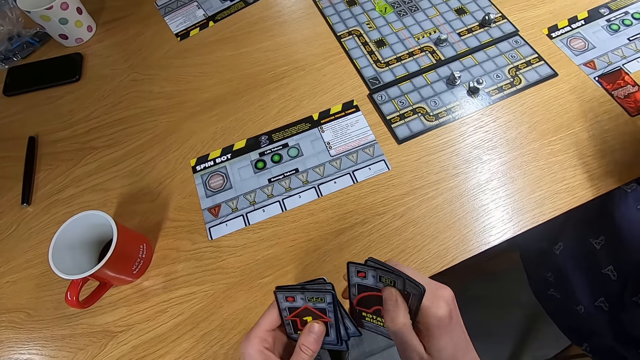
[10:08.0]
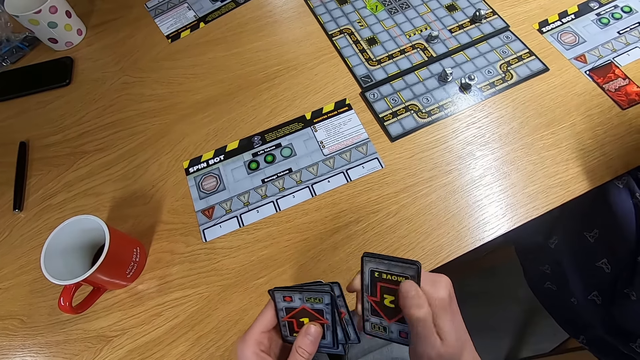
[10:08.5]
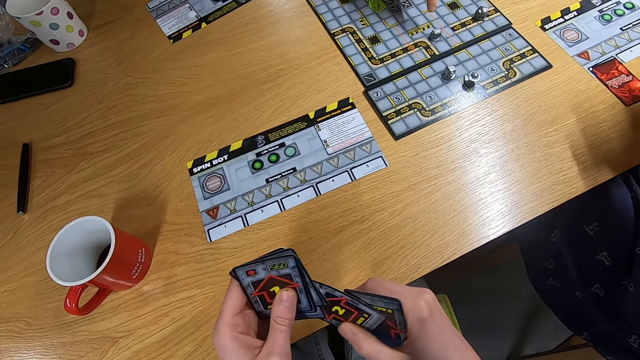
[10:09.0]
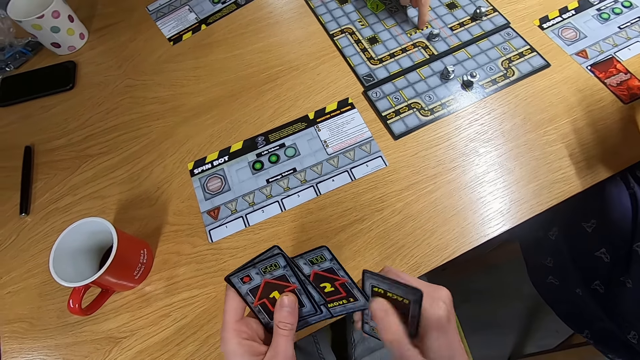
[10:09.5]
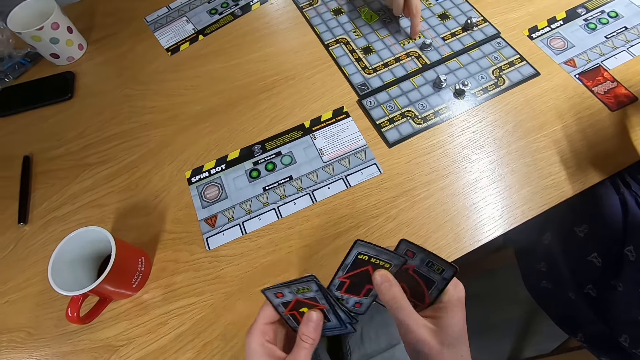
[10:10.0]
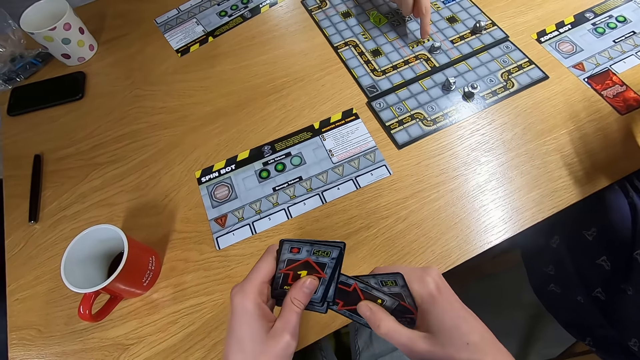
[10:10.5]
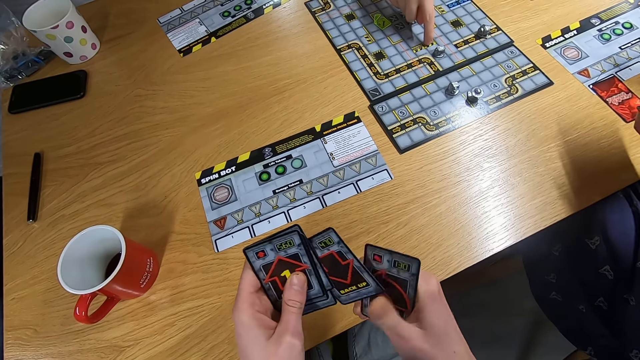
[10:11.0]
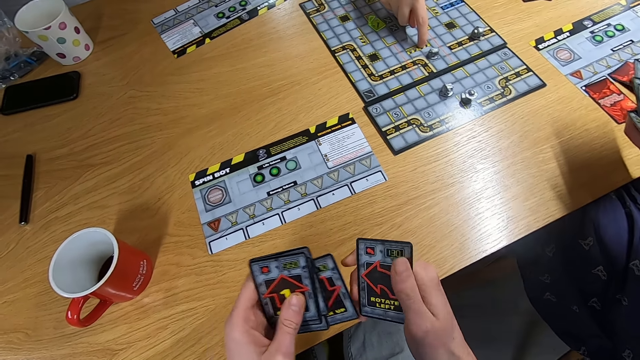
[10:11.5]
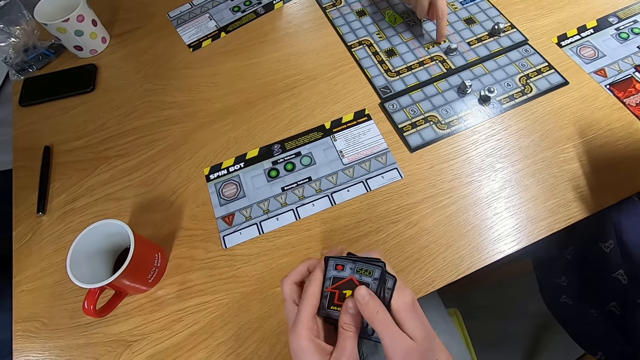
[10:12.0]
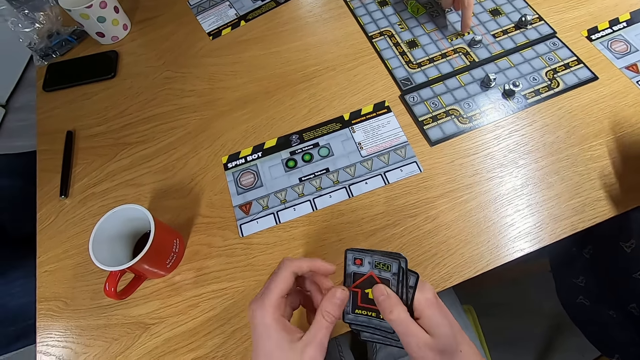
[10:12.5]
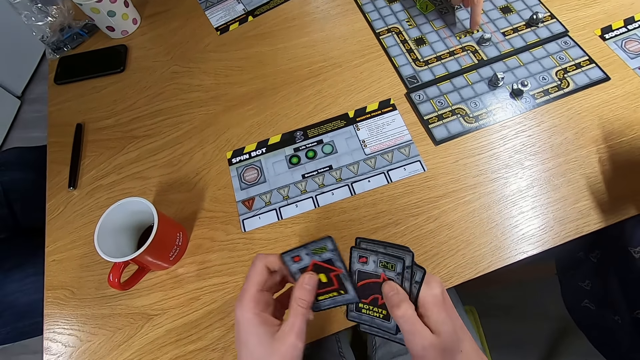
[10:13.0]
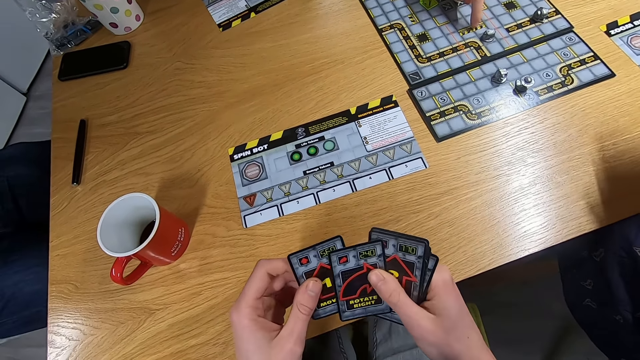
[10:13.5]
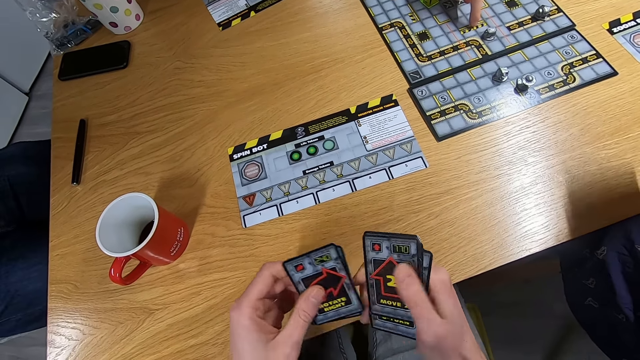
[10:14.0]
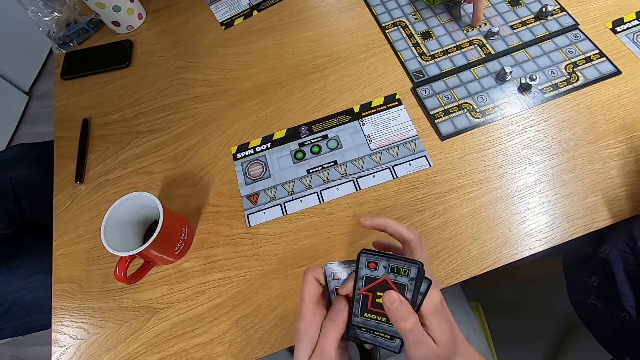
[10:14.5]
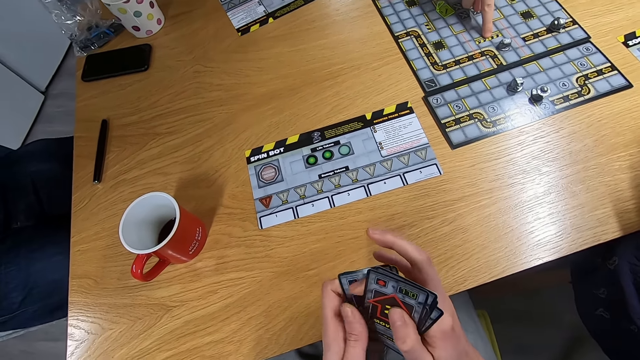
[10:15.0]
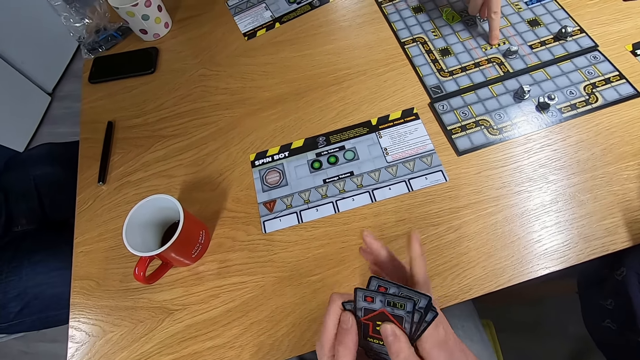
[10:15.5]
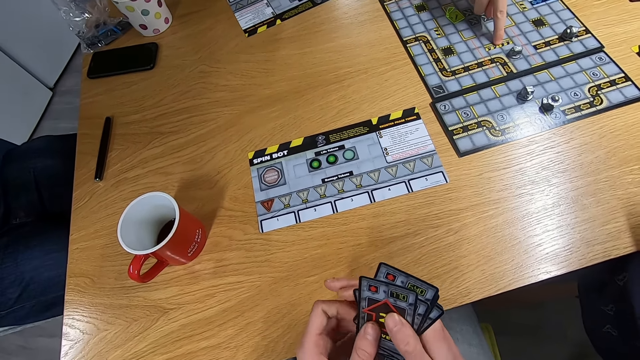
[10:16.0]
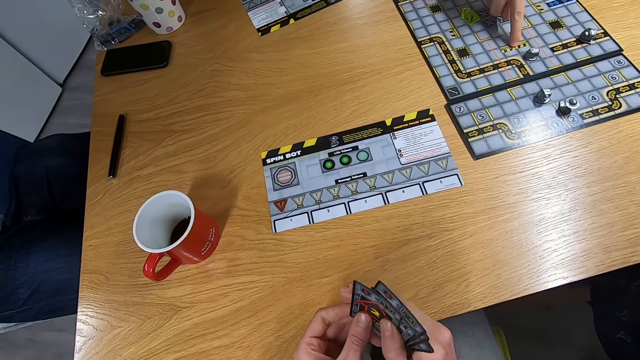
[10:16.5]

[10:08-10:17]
A man touches the board game. The camera wearer shuffles the cards on the hand.

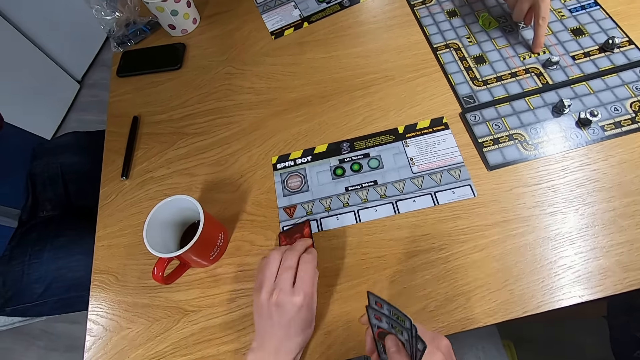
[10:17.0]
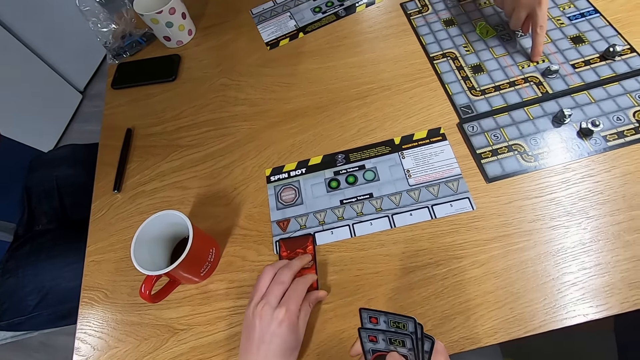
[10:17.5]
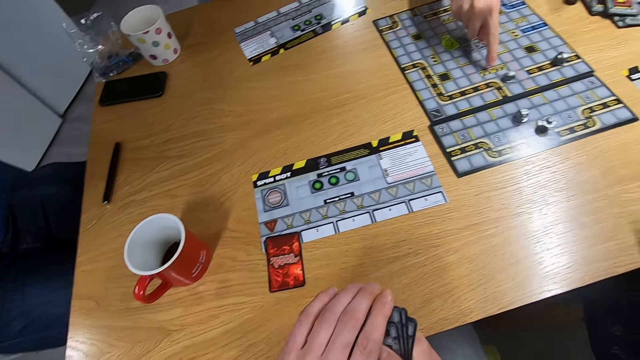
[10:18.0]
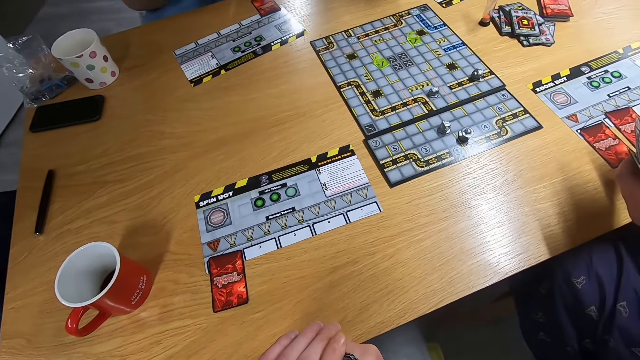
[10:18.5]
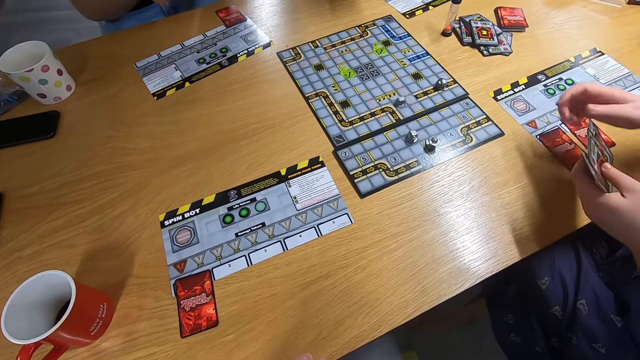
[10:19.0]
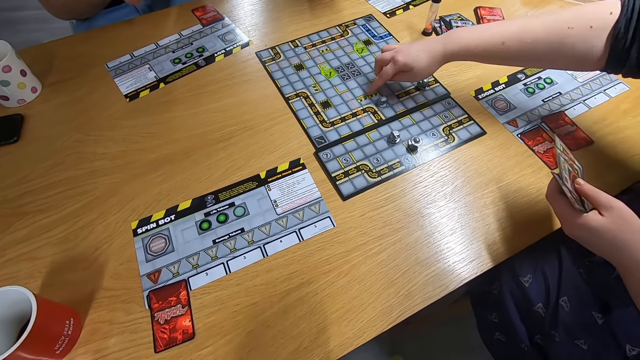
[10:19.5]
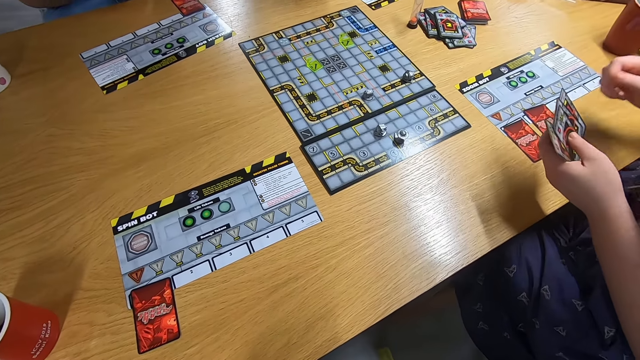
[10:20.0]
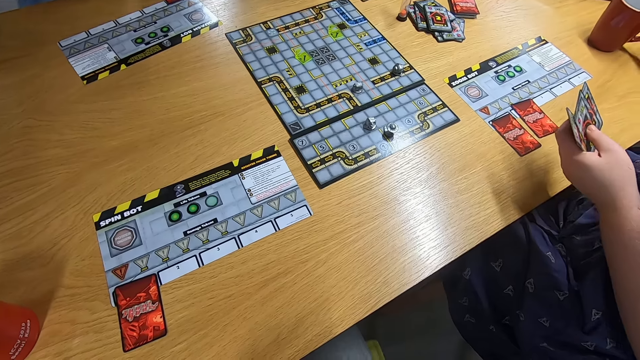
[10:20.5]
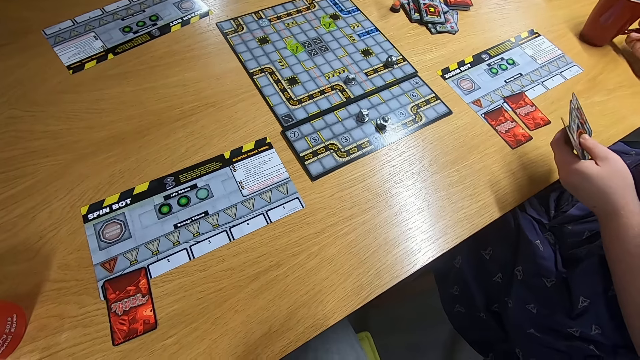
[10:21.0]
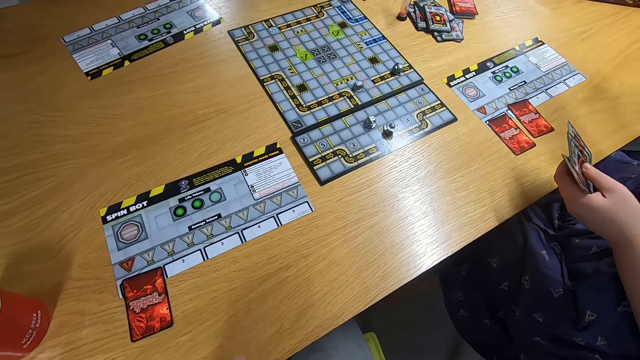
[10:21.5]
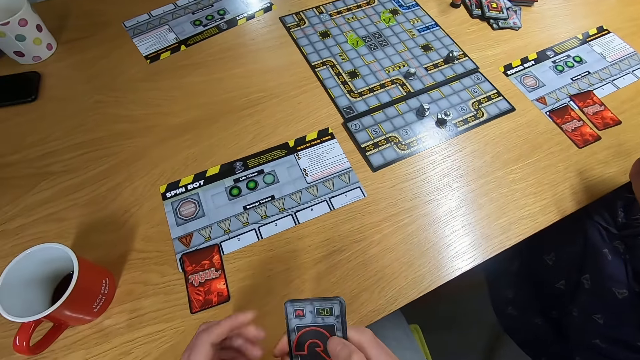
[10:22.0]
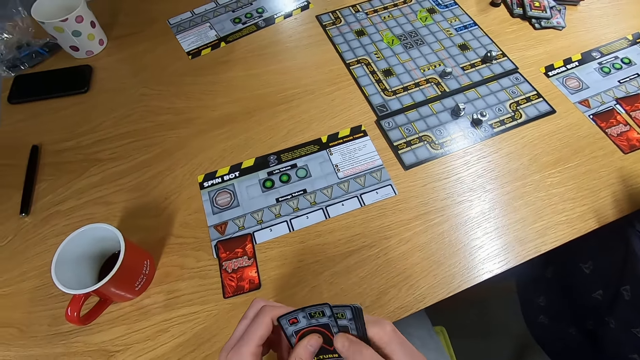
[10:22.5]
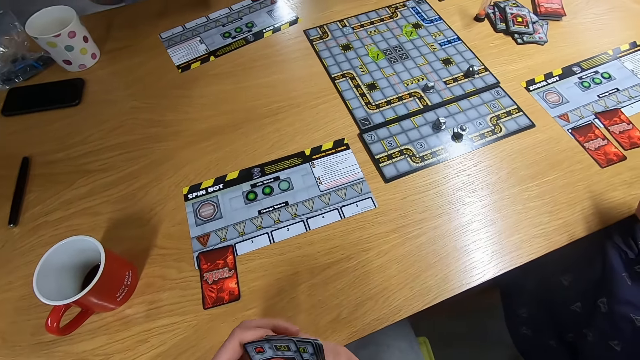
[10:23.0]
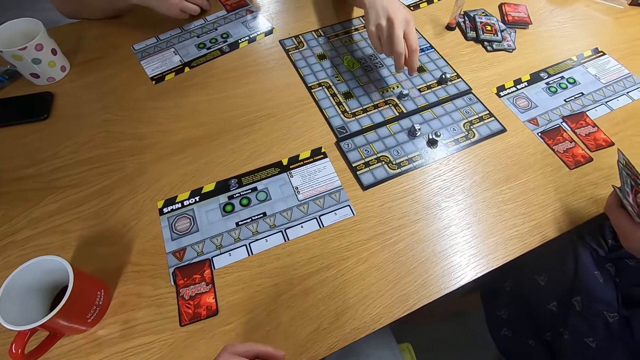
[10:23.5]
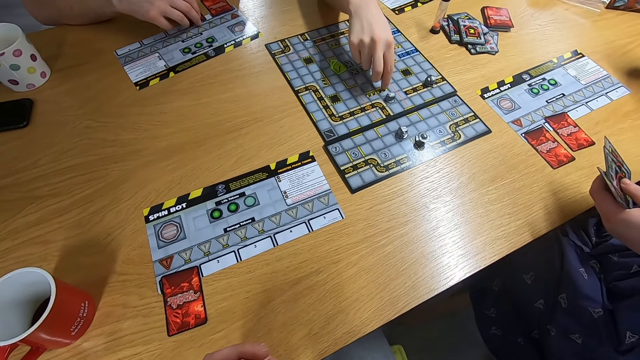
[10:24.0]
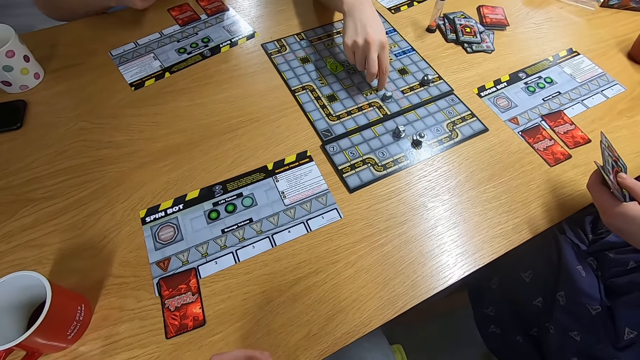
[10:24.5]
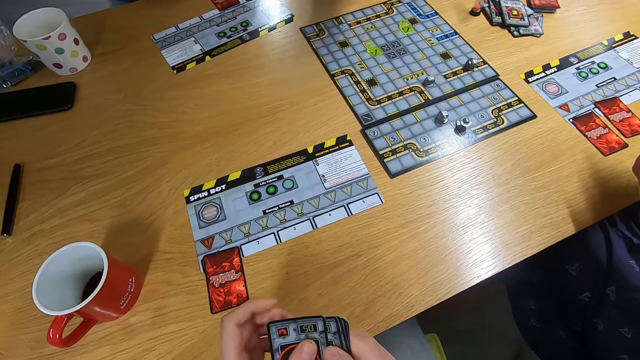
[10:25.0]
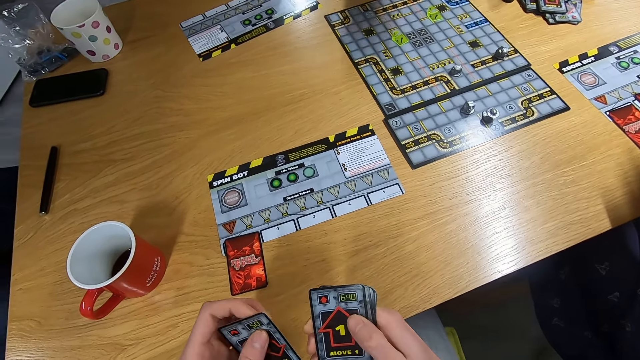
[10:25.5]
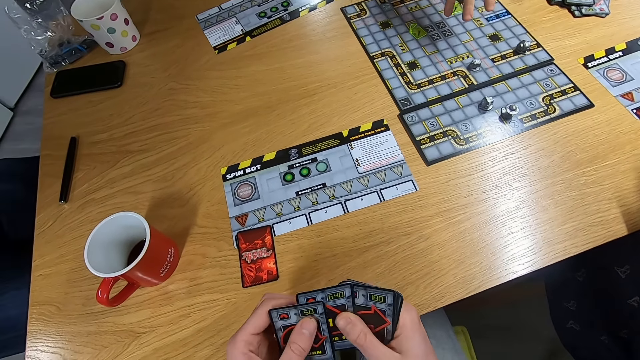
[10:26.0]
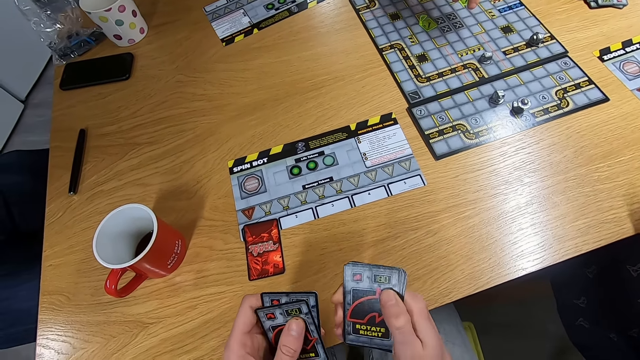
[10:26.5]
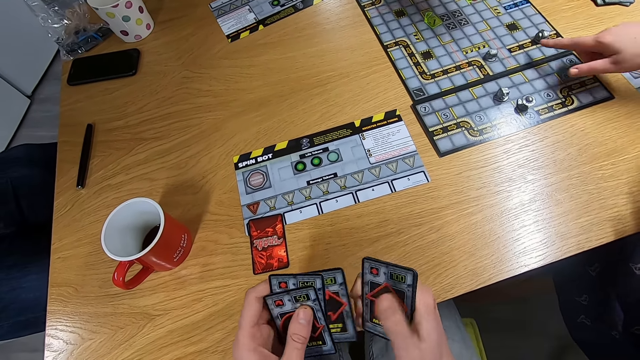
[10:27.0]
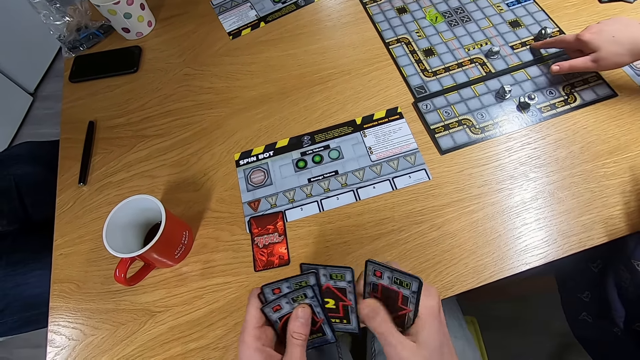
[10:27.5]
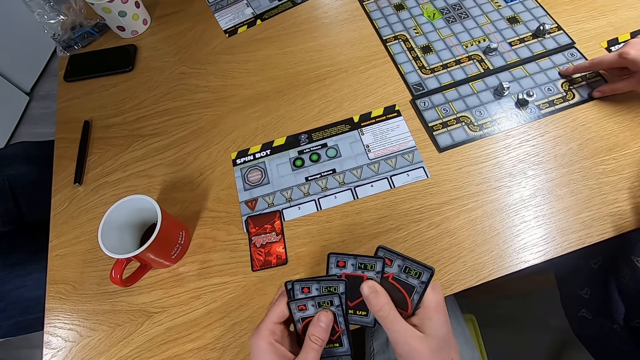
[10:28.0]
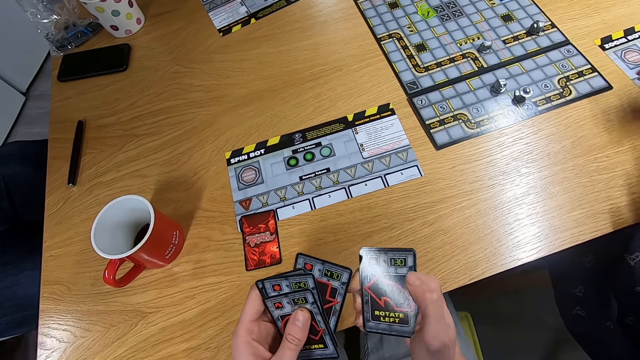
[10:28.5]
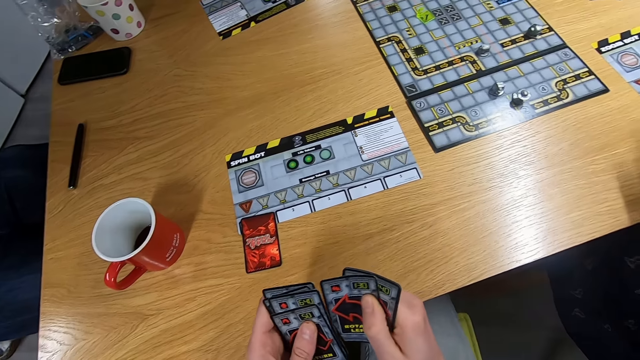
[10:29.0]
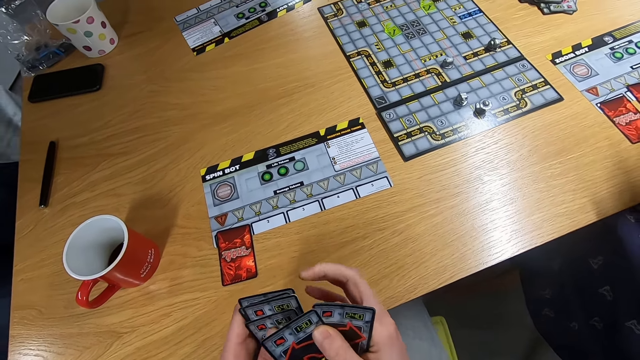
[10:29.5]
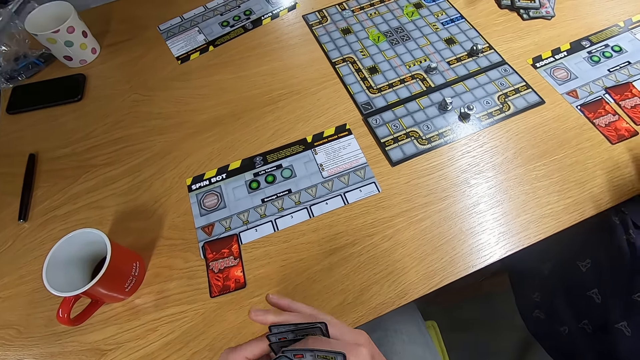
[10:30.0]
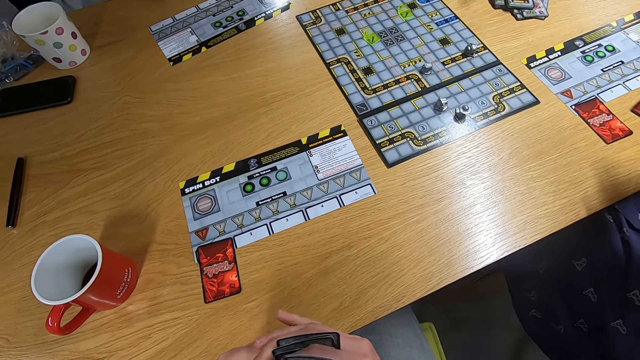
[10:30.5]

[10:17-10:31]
The camera wearer places cards on the board. They drop a card on the desk, swing the right hand, and hold the cards with both hands. A man swings the left hand. A lady touches the board game with the right hand. The lady picks up a mug with the right hand. The camera wearer shuffles the cards on the hand. The man touches the board game with the right hand. The camera wearer shuffles the cards on the hand. The lady touches the board game with the right hand.
